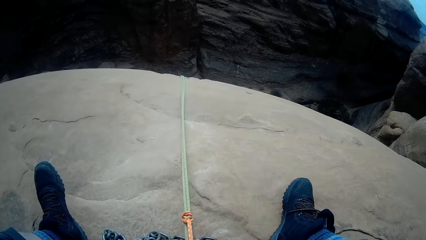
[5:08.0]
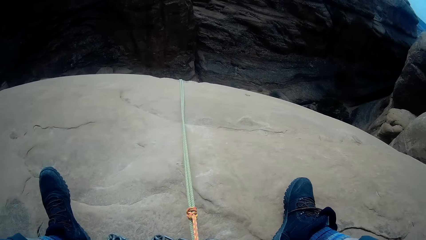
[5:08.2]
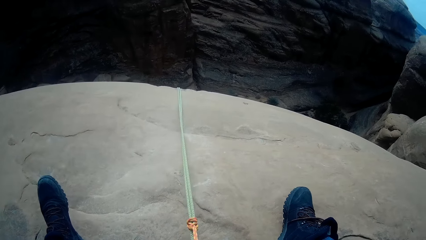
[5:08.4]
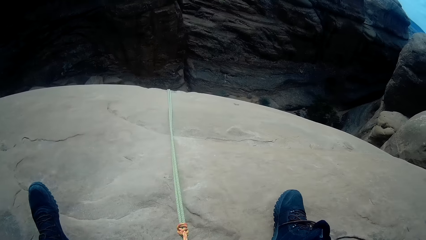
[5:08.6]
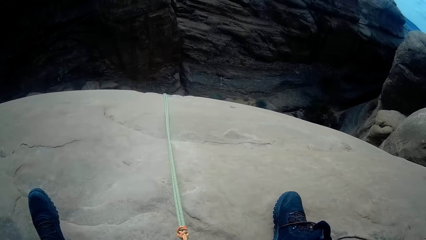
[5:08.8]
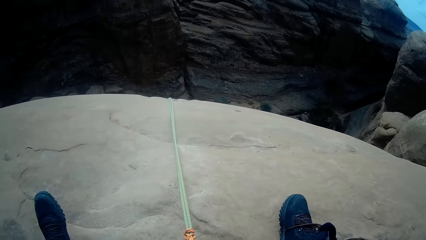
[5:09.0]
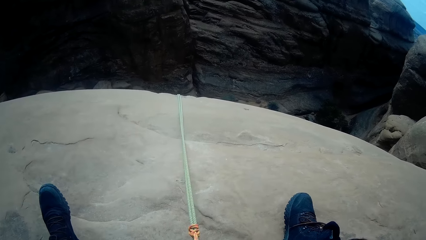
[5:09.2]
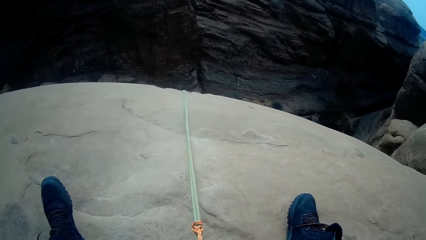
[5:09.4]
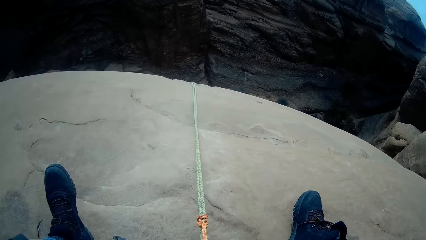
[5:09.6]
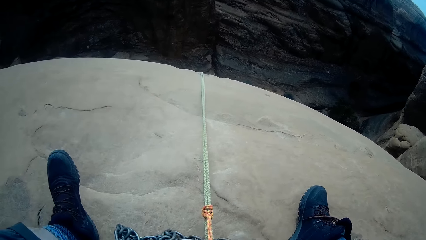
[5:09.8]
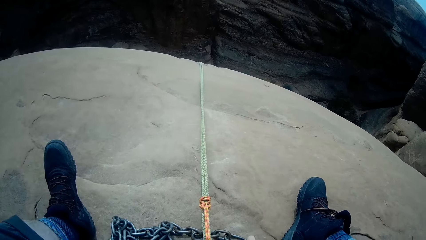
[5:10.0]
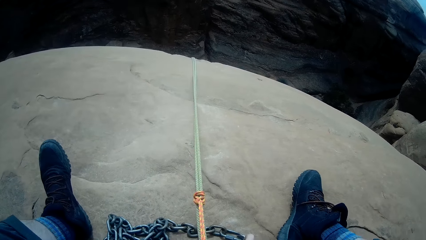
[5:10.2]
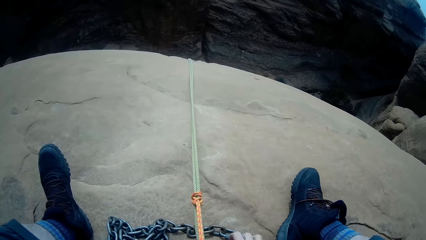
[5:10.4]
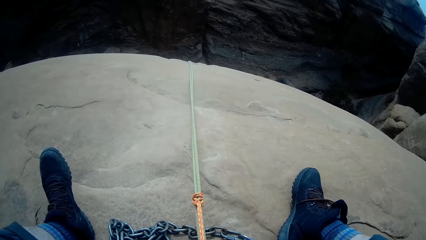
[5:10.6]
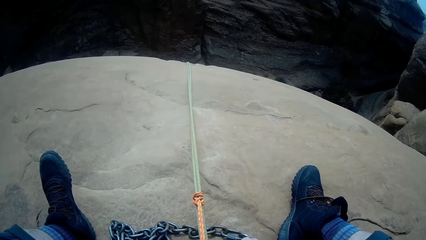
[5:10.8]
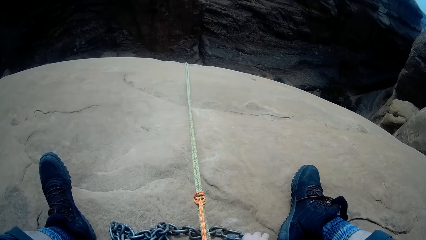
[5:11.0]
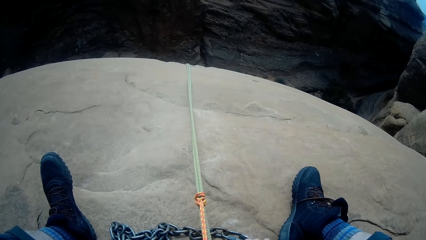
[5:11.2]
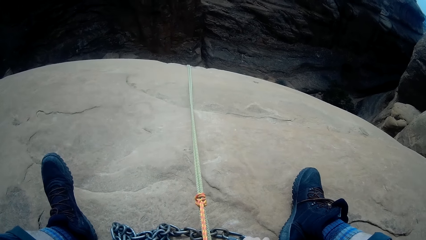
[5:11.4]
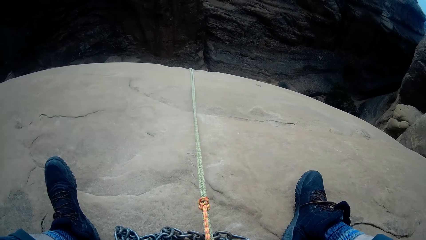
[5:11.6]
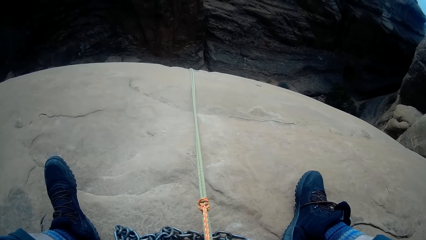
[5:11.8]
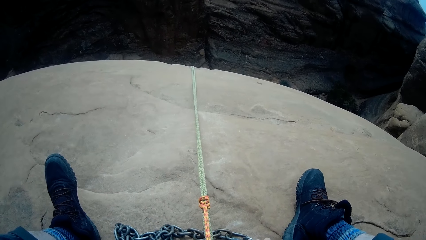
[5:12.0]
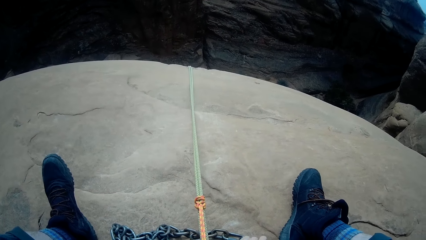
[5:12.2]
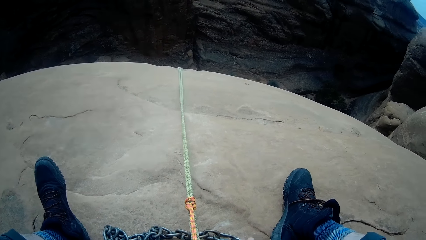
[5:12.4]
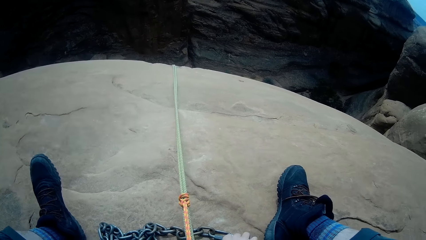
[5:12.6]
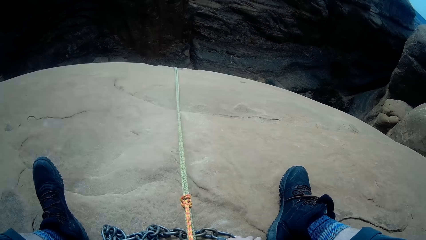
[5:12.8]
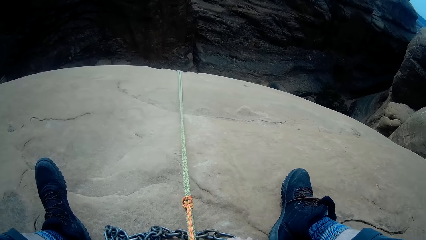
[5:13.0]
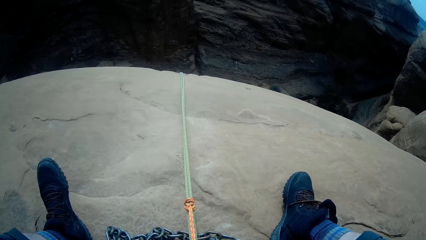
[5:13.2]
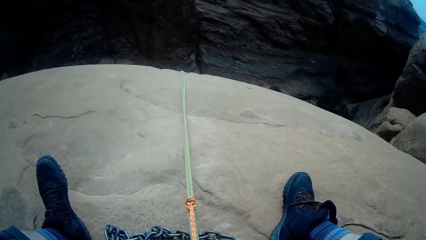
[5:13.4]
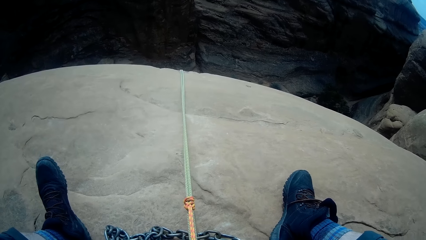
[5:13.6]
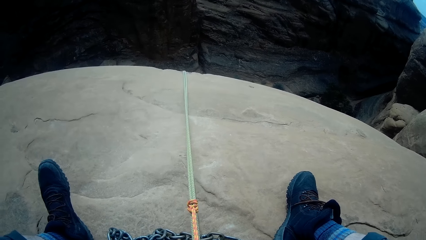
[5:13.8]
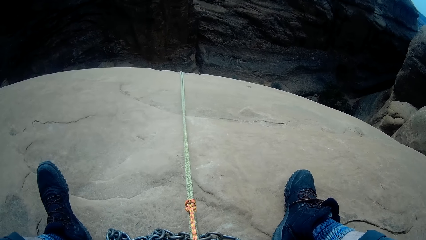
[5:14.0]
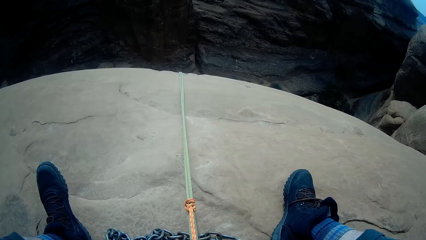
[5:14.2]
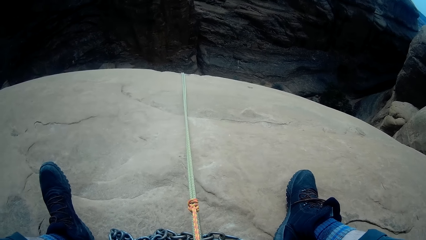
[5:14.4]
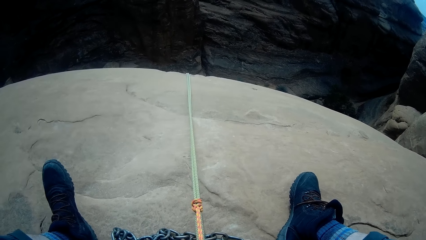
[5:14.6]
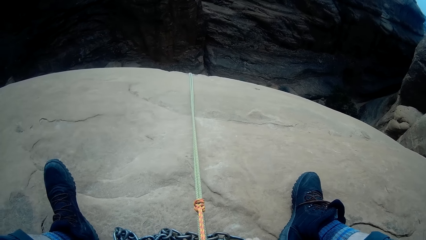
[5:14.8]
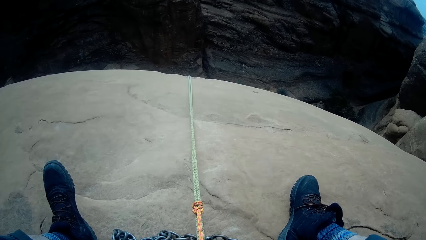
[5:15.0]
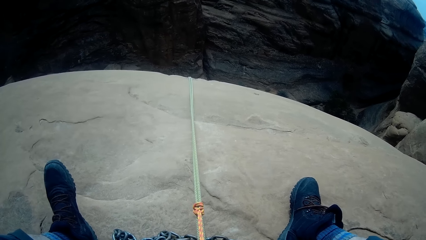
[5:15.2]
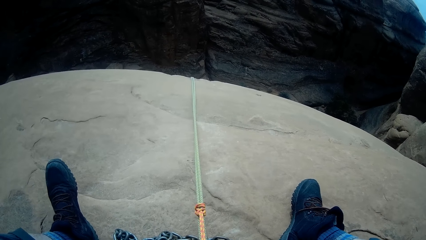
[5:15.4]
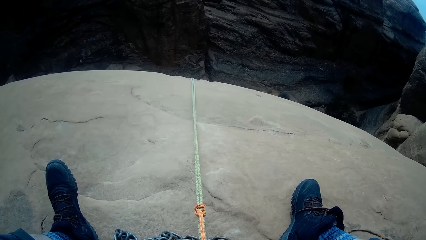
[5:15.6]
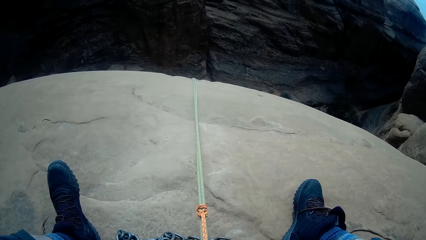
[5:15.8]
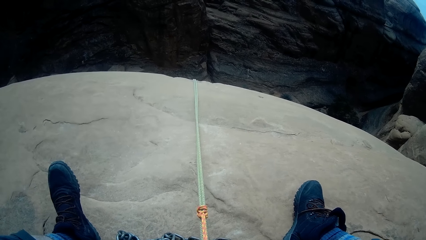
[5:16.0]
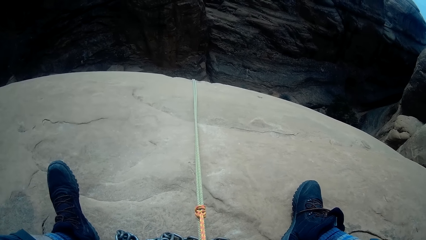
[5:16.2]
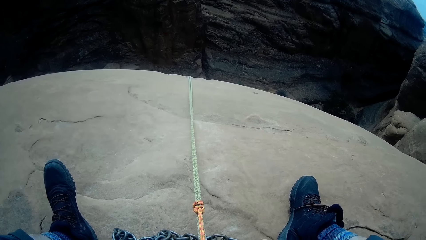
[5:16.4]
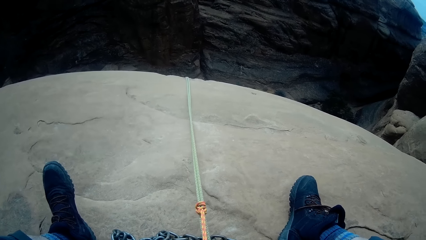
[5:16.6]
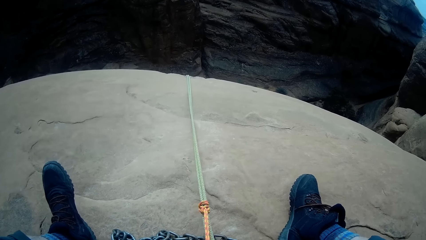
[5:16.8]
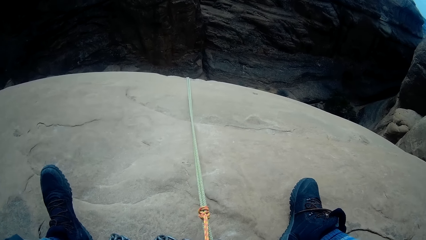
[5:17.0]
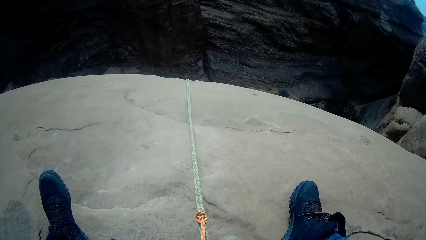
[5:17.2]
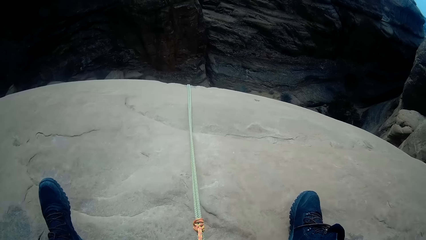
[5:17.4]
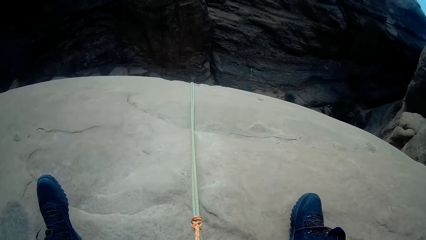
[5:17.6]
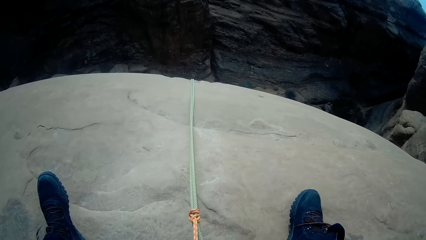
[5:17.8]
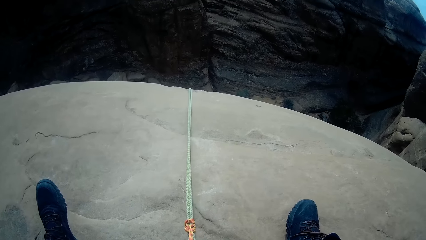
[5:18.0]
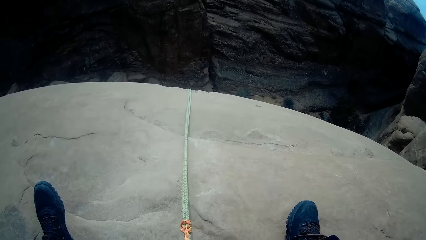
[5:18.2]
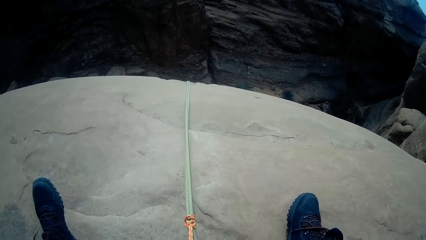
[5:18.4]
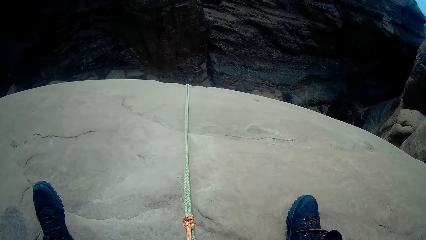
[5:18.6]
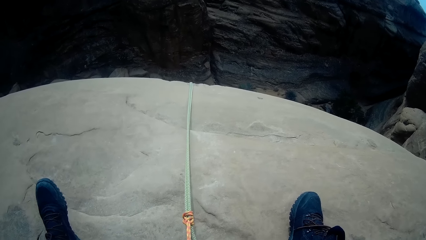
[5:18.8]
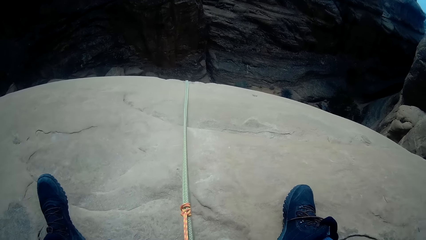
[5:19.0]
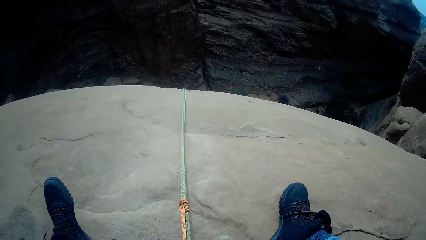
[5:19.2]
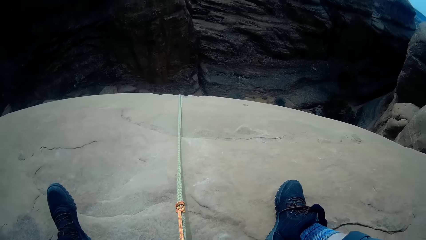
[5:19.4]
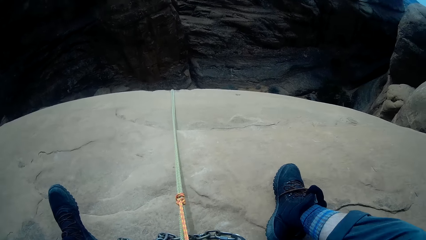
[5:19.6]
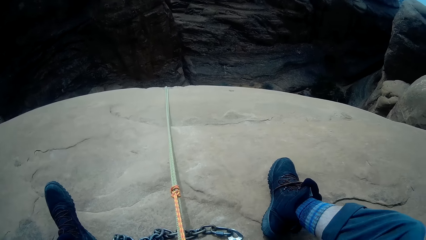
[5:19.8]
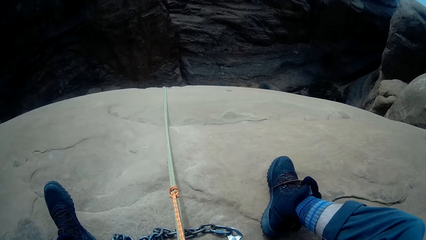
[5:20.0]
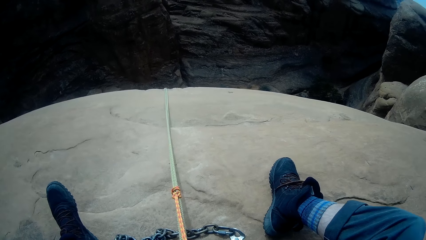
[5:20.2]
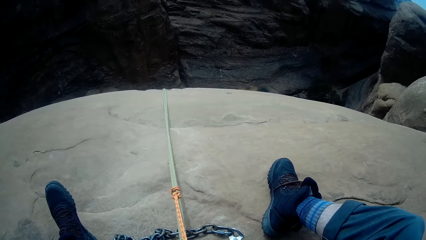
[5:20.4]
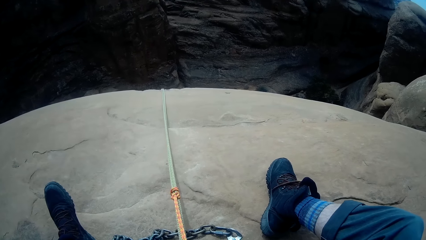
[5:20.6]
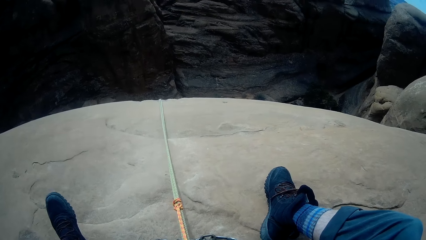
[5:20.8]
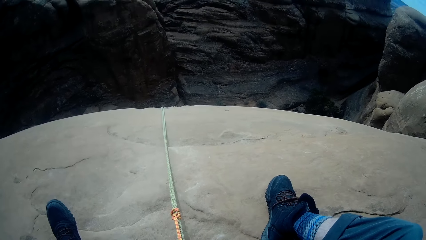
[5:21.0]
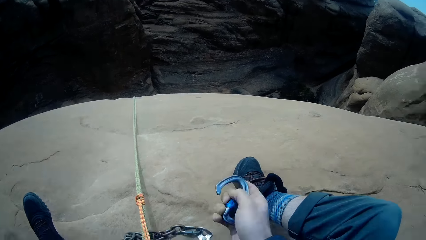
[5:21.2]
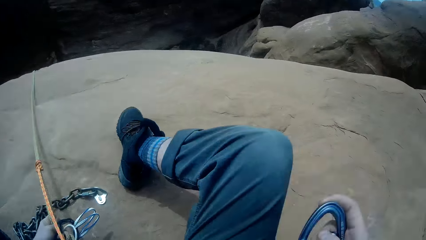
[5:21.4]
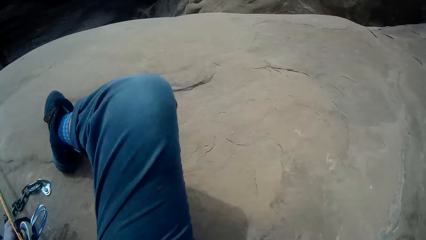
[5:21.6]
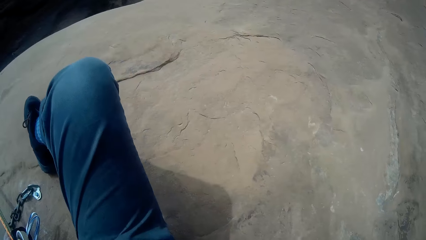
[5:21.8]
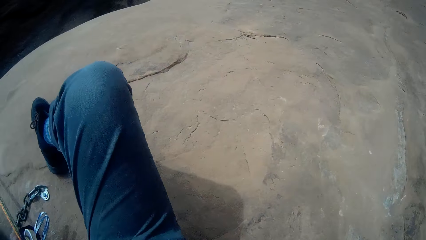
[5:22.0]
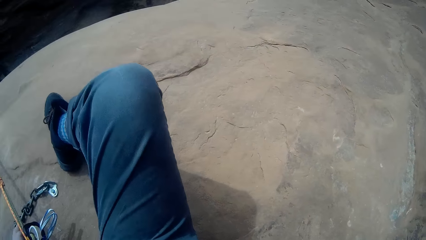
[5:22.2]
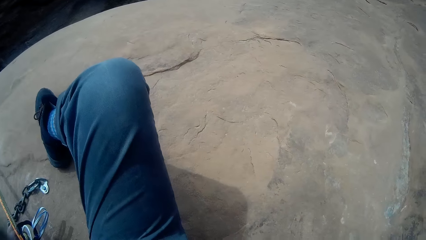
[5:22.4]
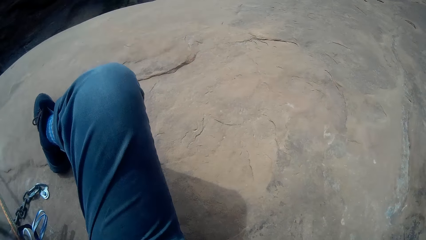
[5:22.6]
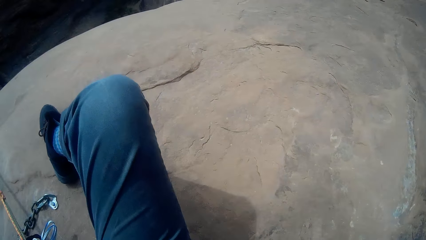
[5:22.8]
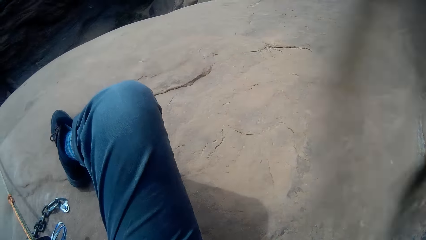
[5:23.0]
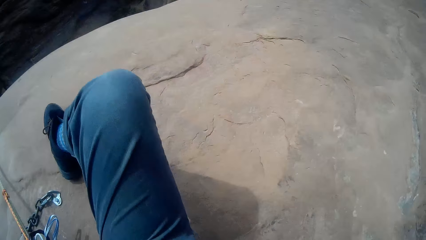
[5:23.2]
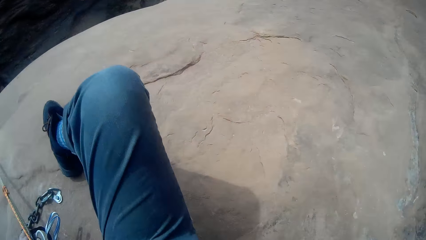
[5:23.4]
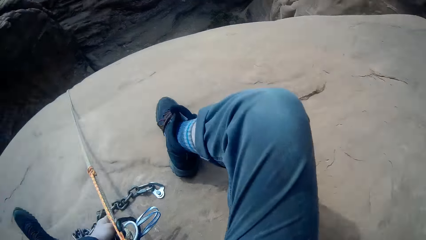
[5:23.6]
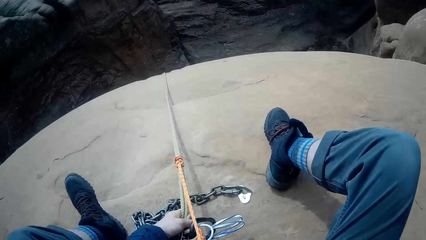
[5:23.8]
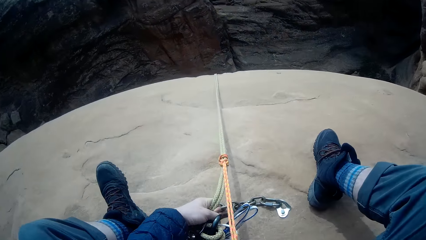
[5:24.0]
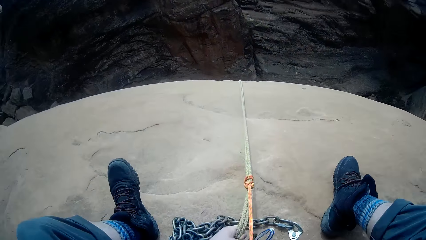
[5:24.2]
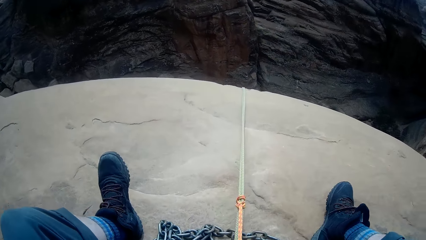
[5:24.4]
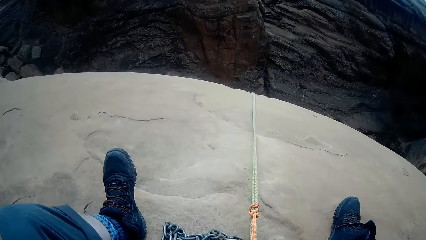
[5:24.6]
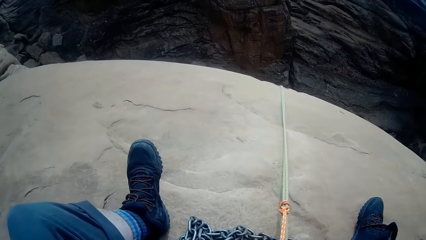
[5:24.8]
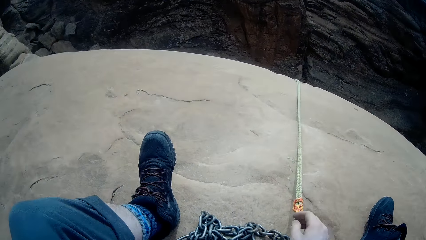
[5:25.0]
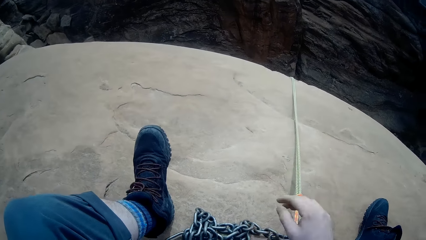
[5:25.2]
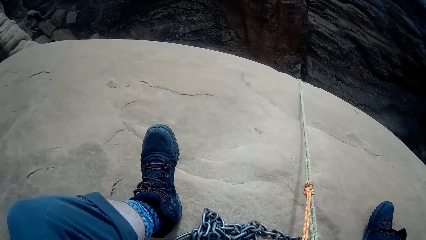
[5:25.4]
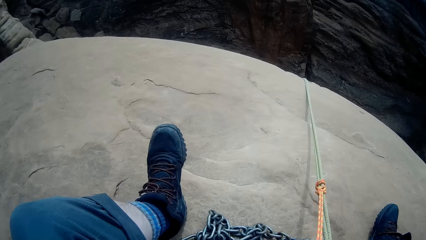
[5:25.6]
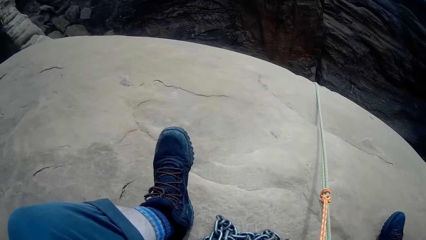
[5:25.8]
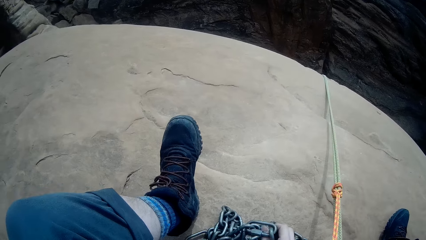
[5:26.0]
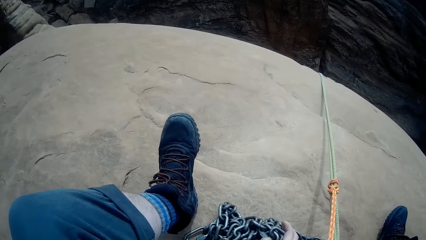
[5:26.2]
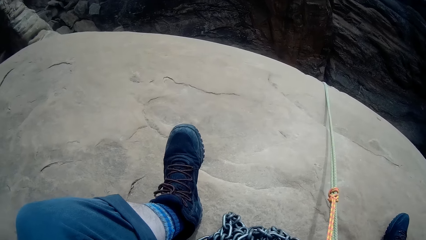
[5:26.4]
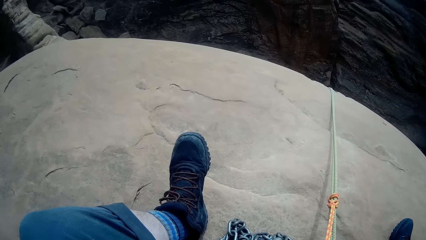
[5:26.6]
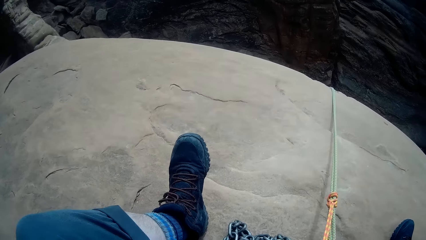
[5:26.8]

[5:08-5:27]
The camera wearer holds something. They put the chain on the rope.
